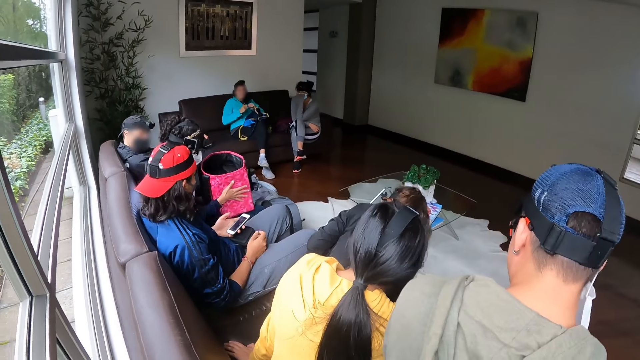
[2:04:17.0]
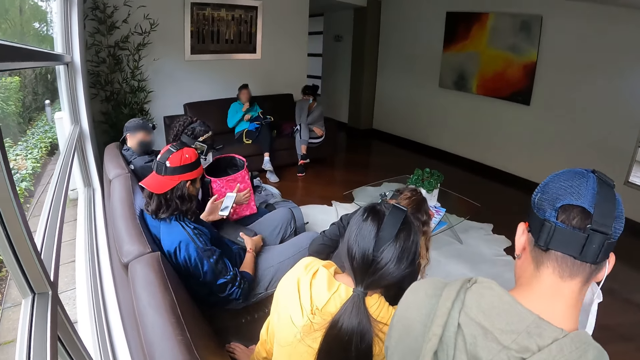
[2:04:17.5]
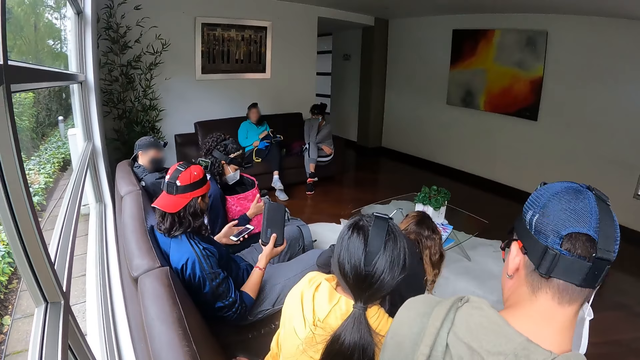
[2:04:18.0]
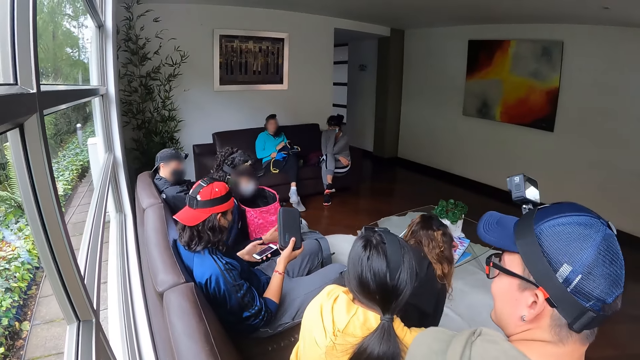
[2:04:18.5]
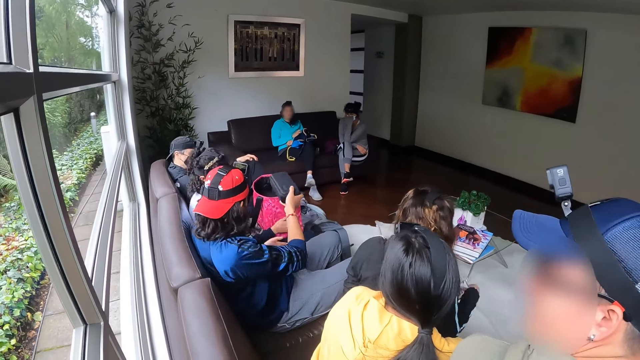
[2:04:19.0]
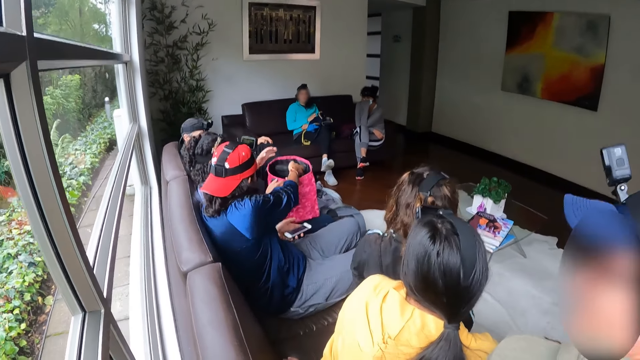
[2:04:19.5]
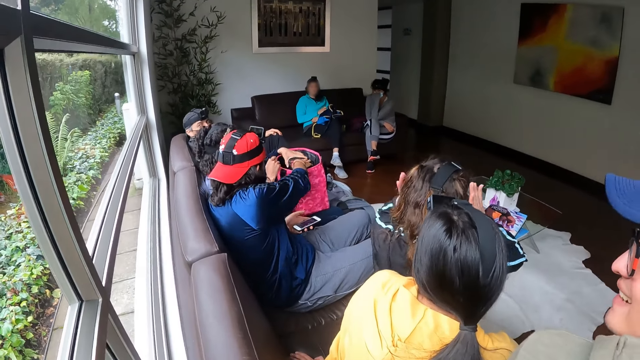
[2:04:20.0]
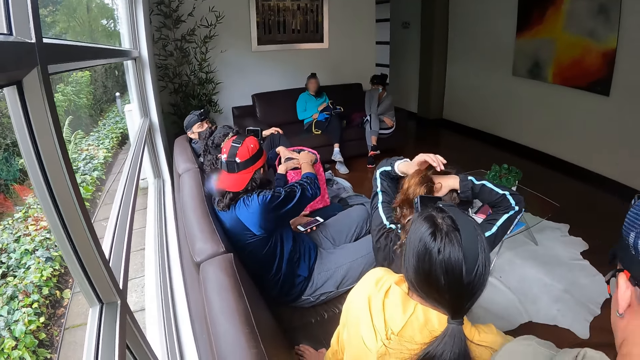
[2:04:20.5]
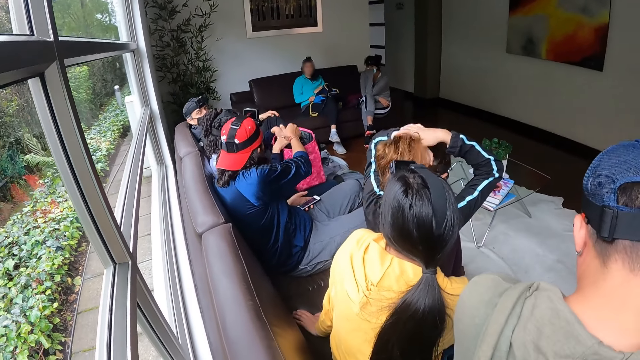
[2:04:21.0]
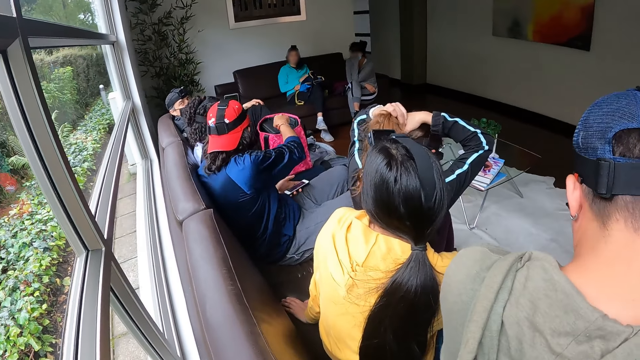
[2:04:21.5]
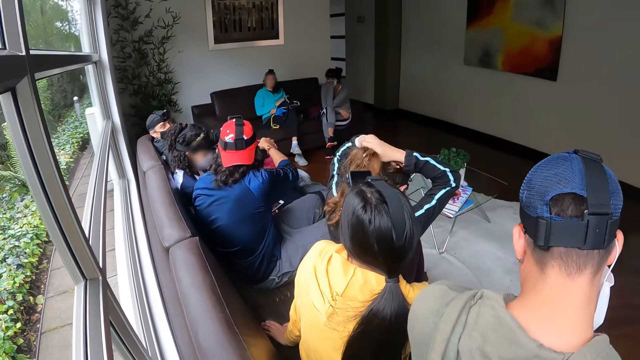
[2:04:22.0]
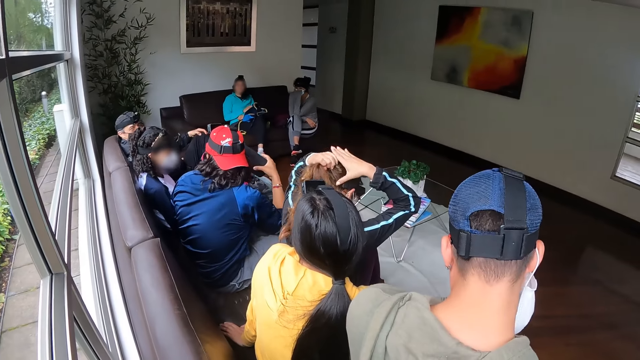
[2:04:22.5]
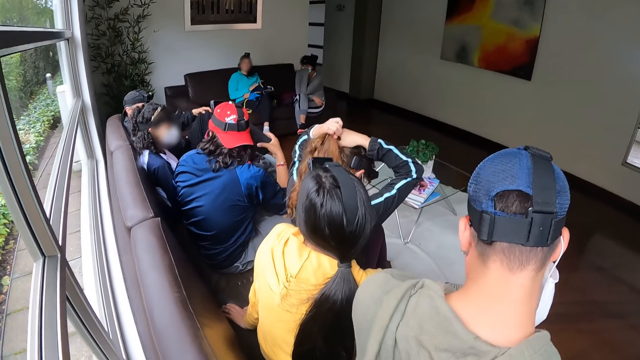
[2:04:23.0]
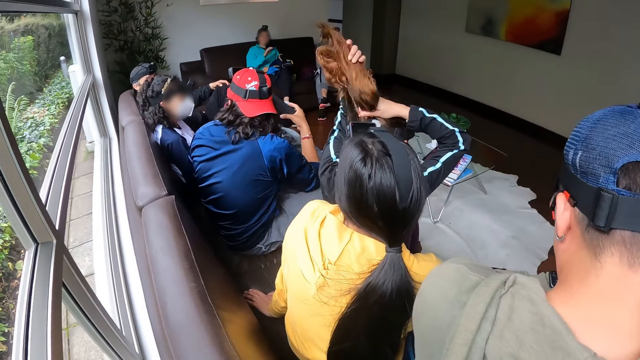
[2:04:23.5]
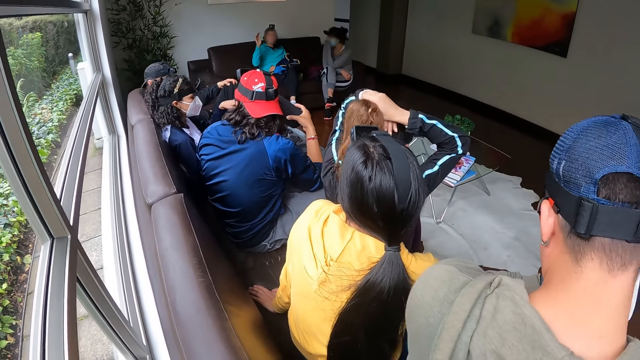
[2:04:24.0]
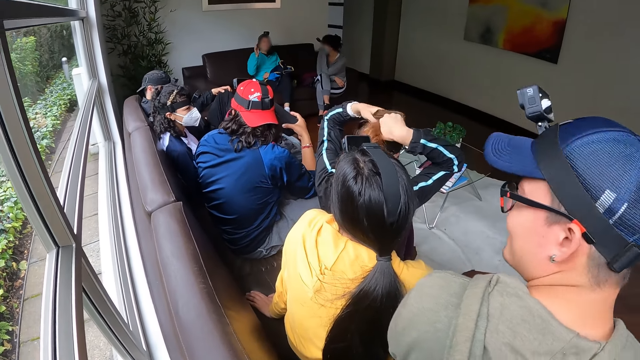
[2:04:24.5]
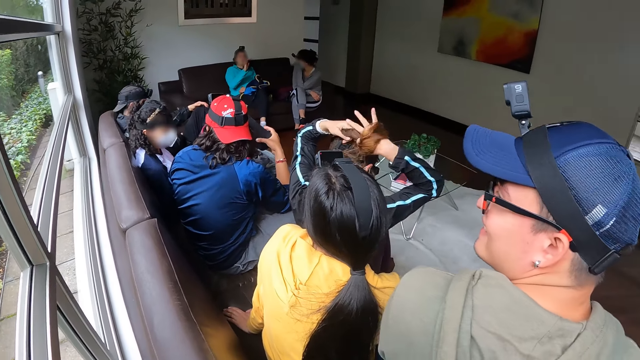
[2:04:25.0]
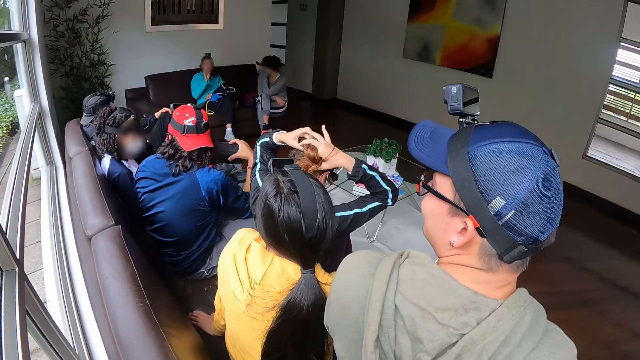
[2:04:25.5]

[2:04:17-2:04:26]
A man drops the box in the bag with his right hand. A woman ties her hair with both hands.

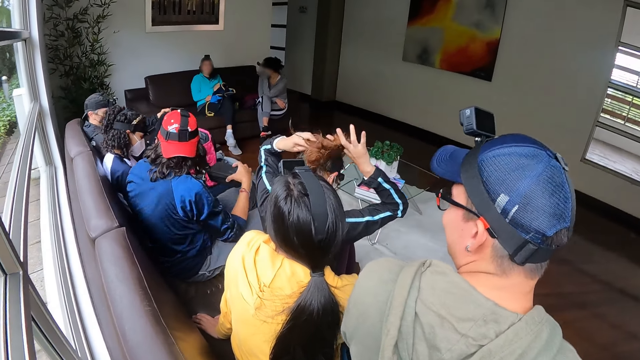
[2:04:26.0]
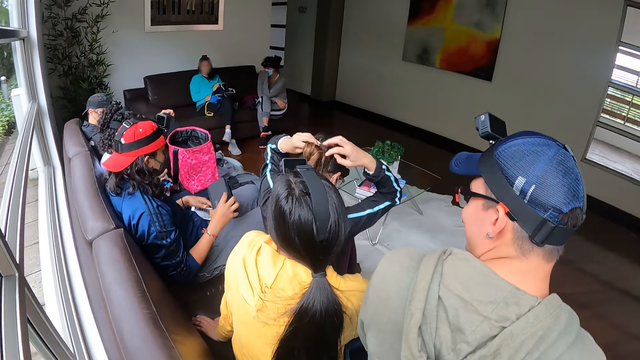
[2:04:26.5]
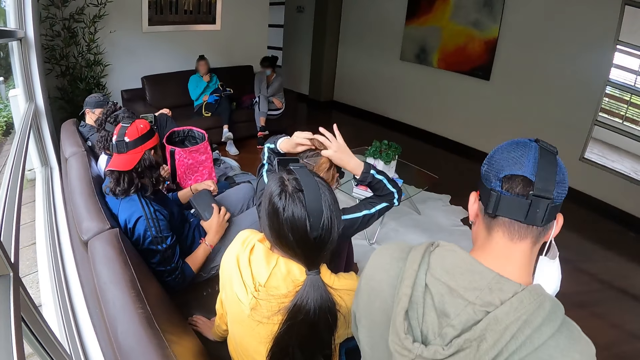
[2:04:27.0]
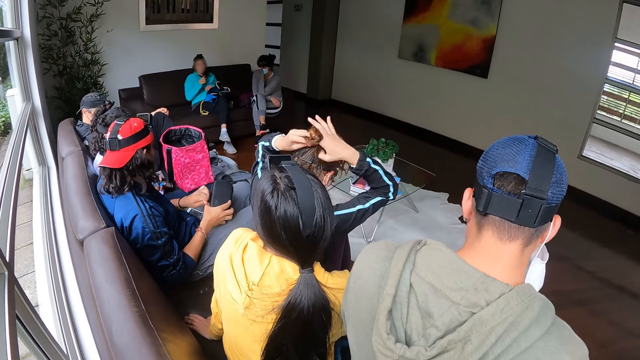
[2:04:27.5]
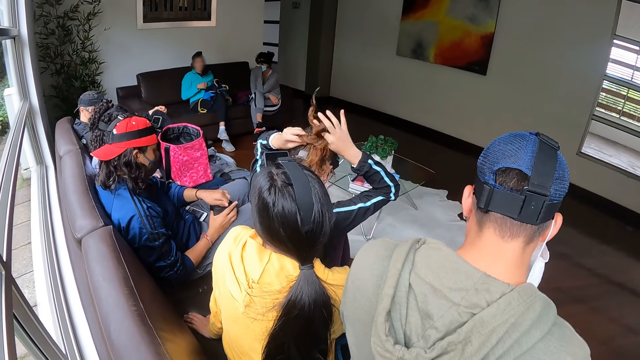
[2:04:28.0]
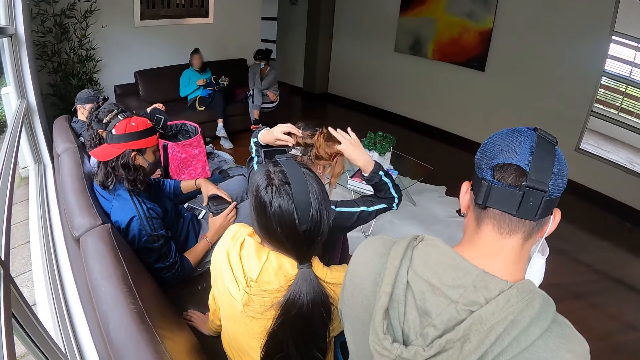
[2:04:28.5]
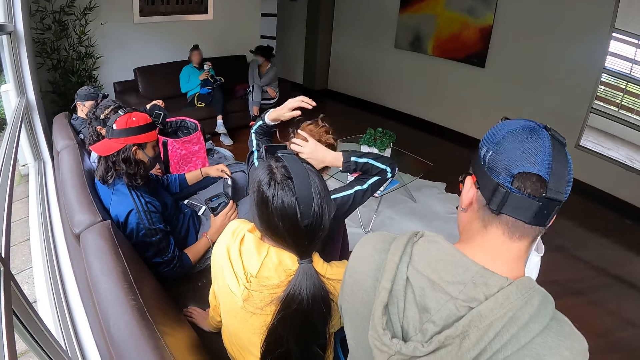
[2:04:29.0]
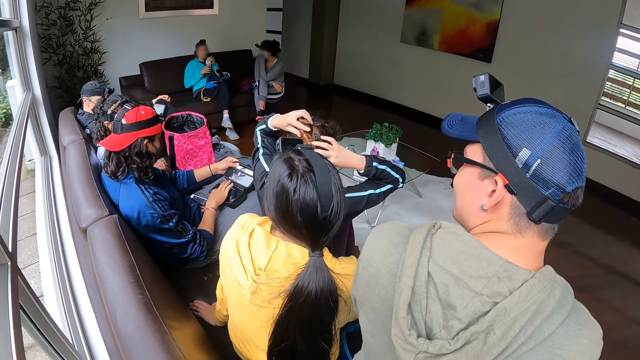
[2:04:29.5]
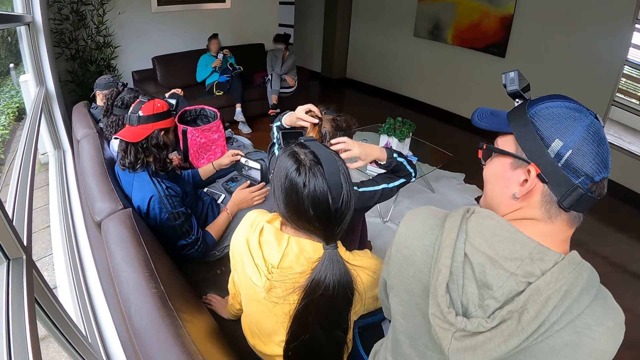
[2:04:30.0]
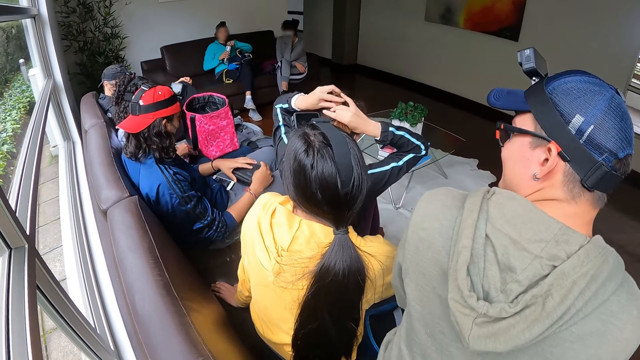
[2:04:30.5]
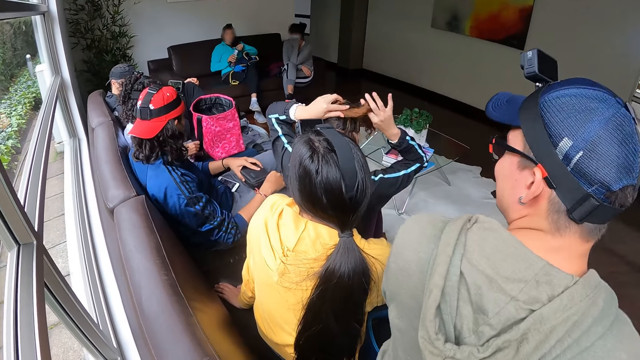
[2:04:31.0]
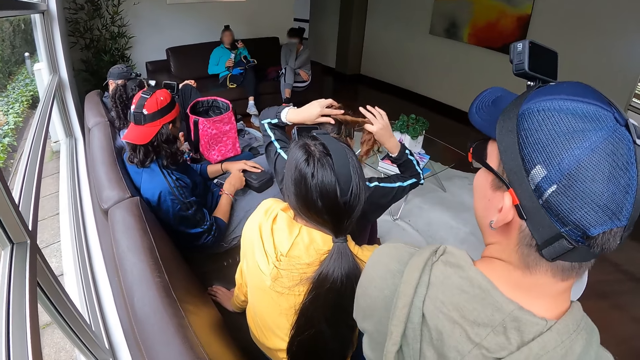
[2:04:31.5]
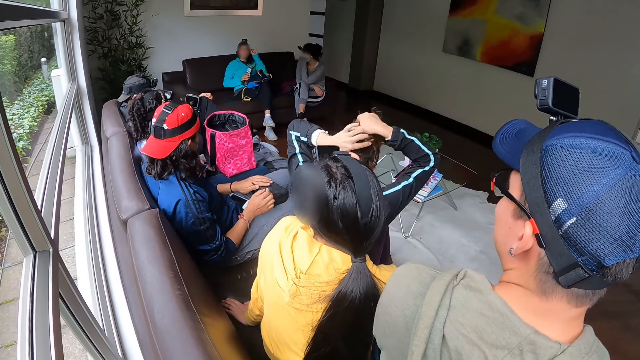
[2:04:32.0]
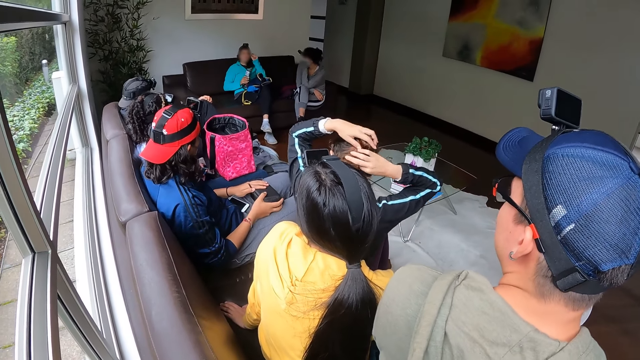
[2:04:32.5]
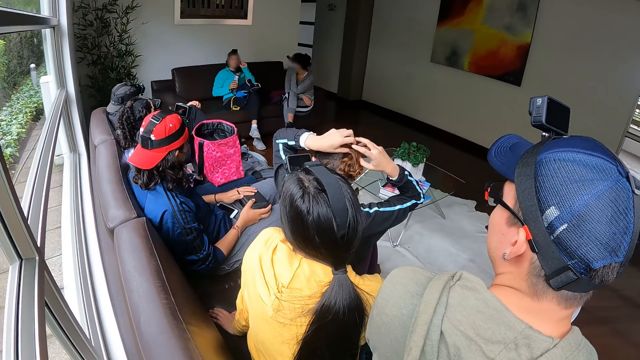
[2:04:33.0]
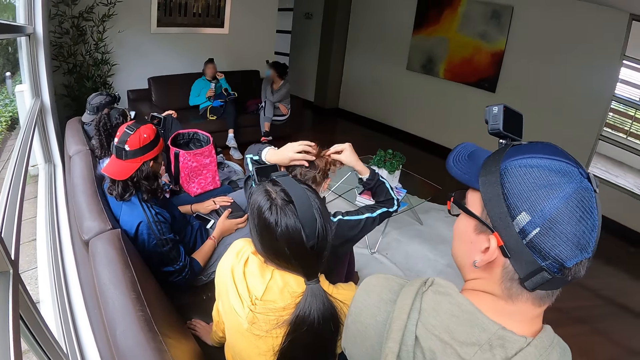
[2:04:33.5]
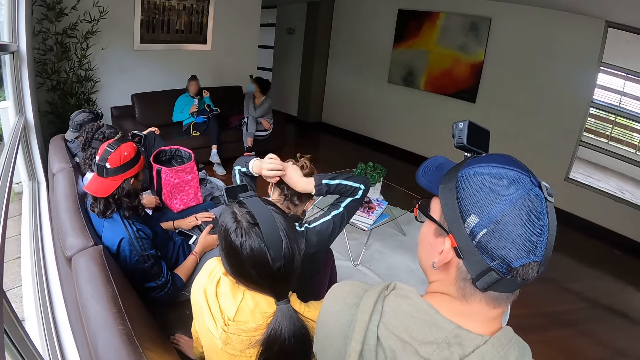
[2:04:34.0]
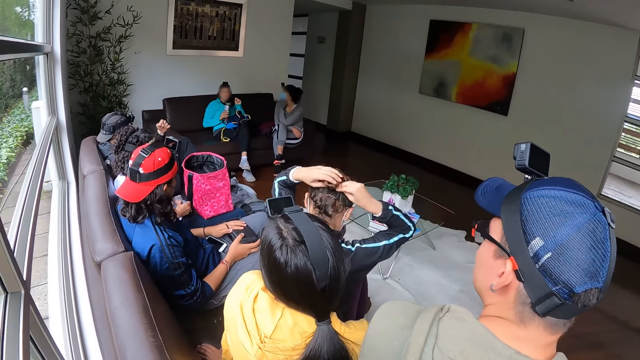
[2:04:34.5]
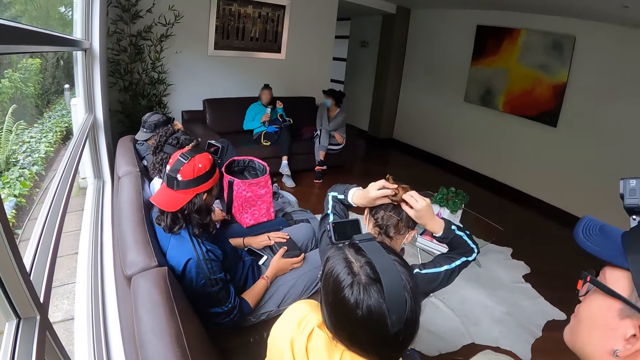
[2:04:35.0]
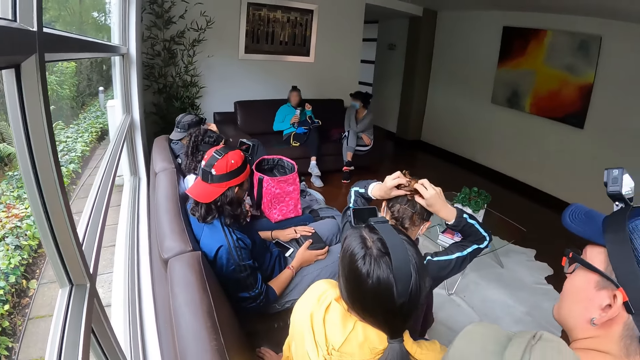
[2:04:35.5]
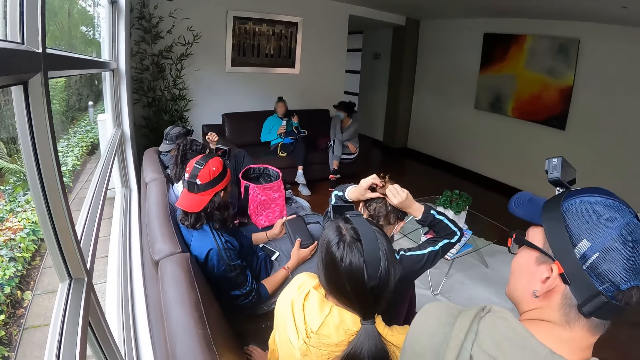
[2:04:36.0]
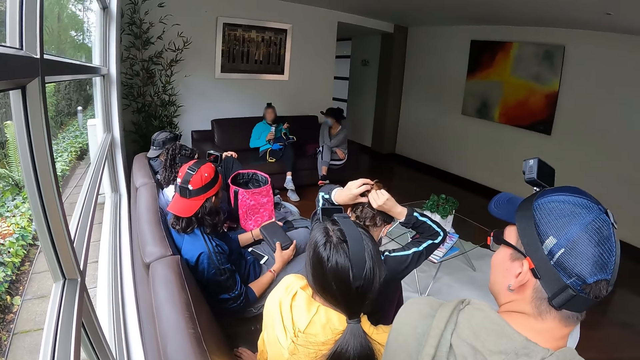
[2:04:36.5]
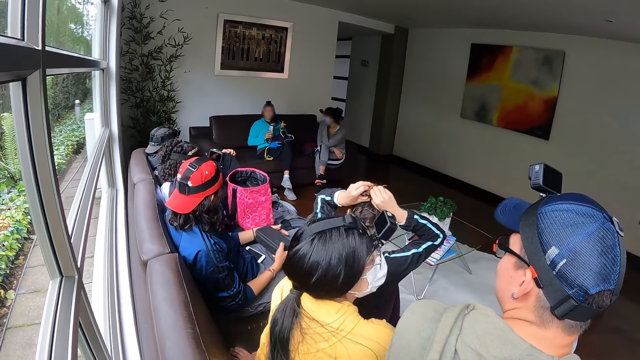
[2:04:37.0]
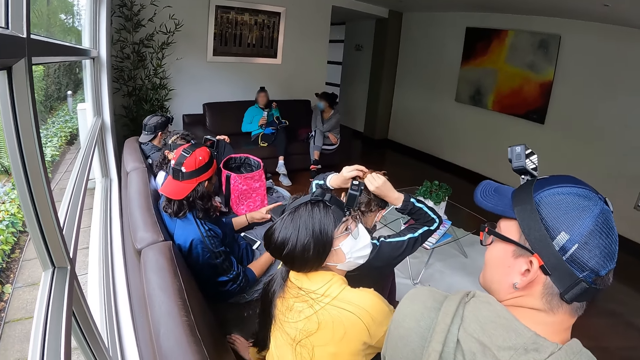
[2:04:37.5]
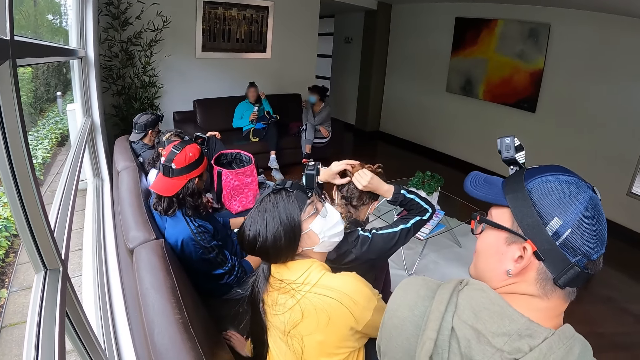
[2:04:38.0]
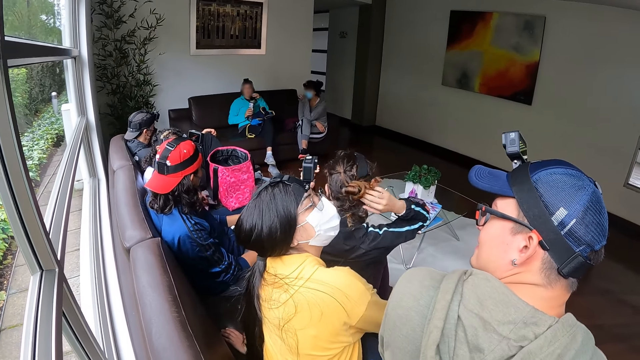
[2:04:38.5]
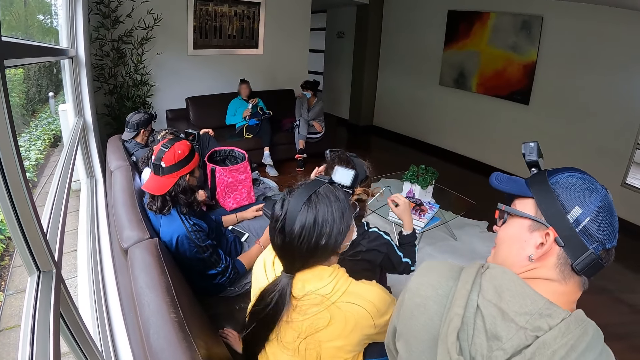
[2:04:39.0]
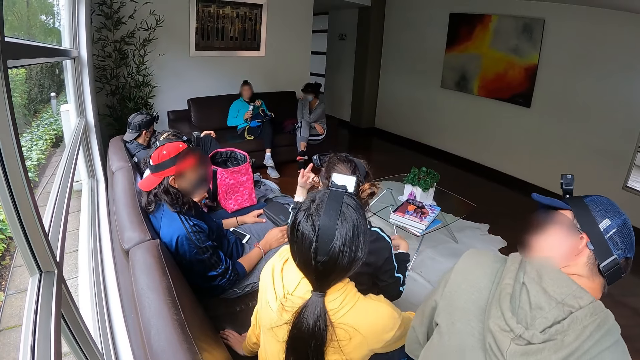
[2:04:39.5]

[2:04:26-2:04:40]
A man opens the zip of the box with his left hand and closes the zip of the box with his right hand.
